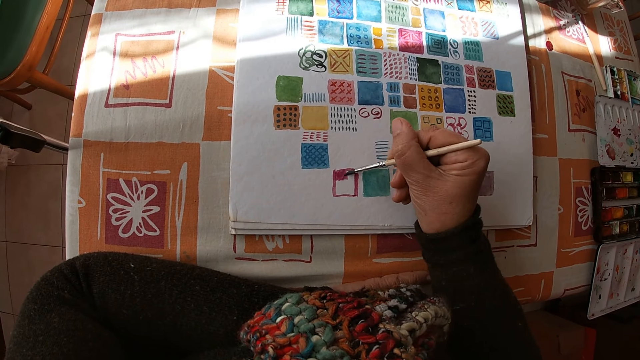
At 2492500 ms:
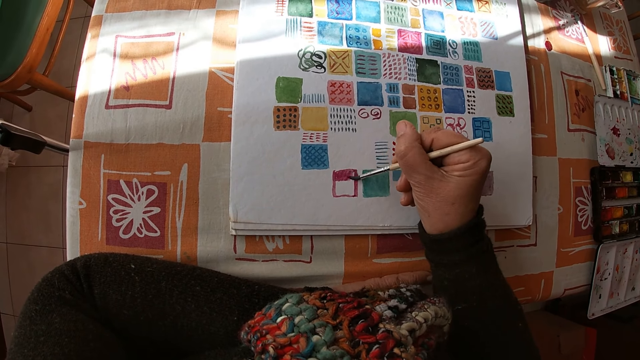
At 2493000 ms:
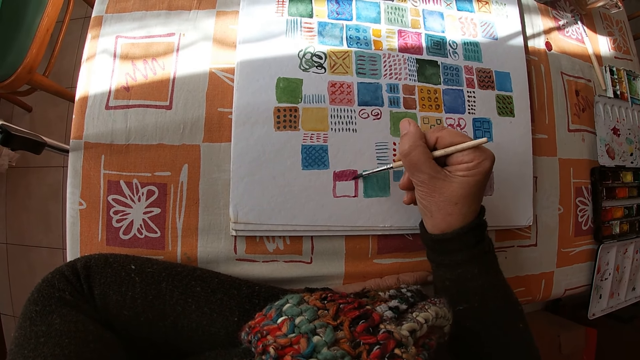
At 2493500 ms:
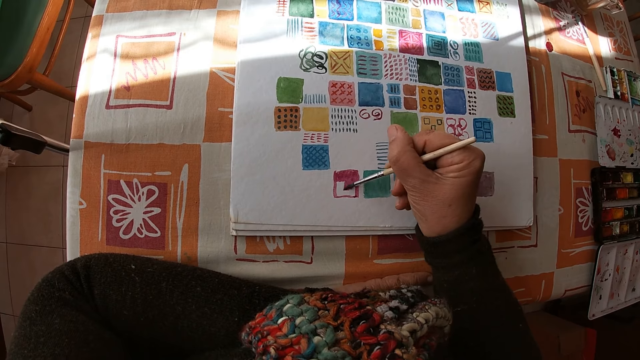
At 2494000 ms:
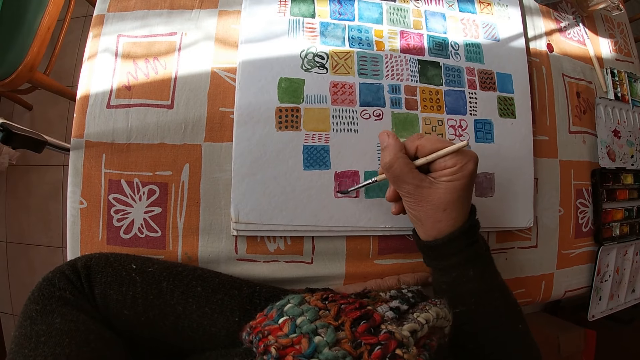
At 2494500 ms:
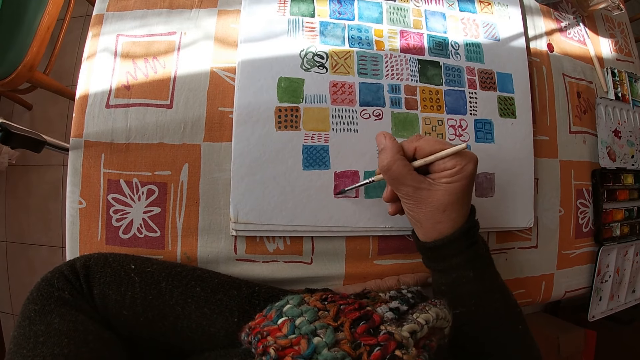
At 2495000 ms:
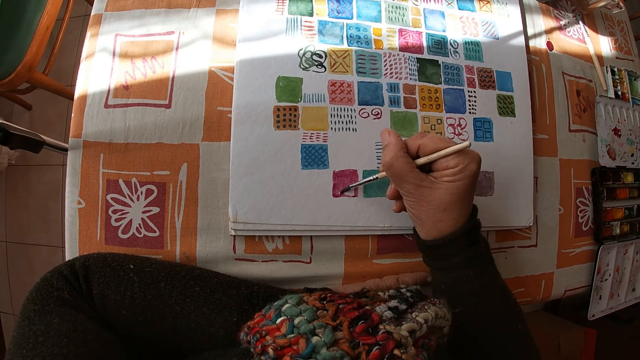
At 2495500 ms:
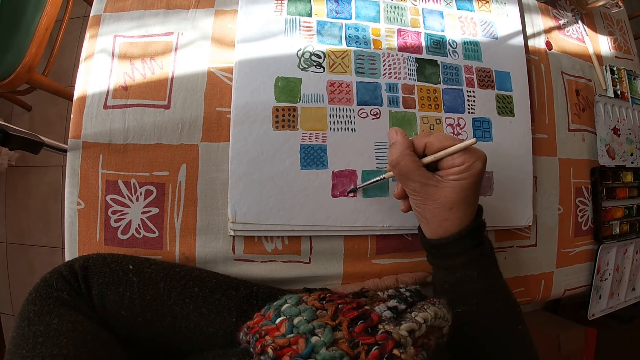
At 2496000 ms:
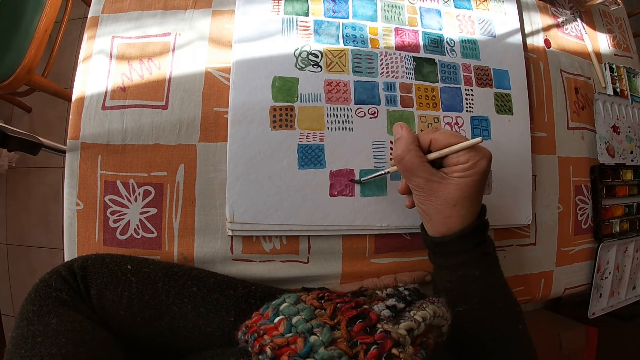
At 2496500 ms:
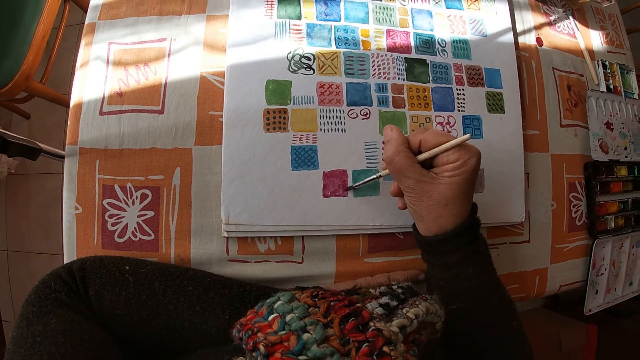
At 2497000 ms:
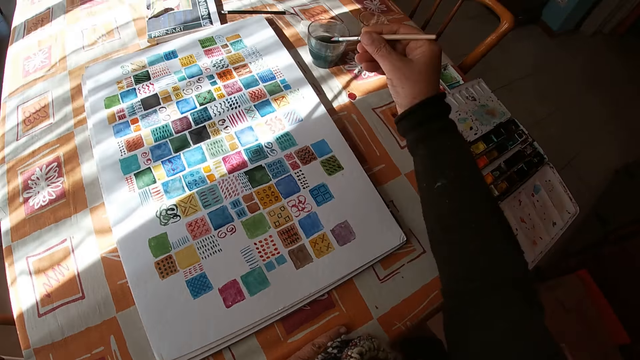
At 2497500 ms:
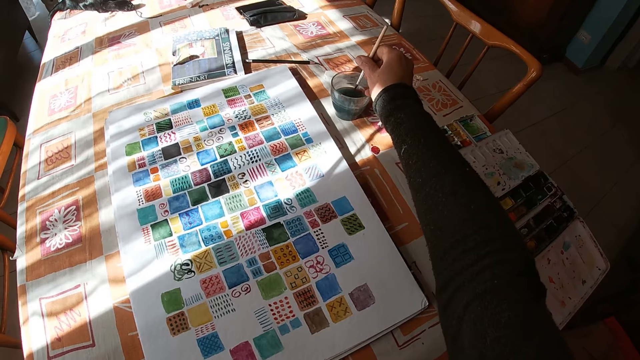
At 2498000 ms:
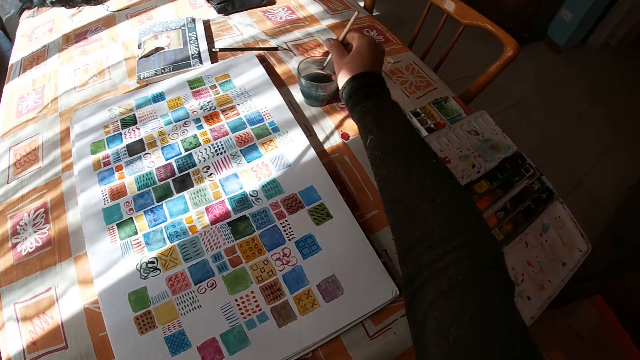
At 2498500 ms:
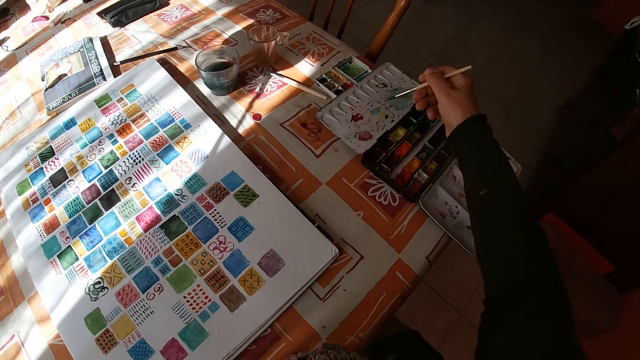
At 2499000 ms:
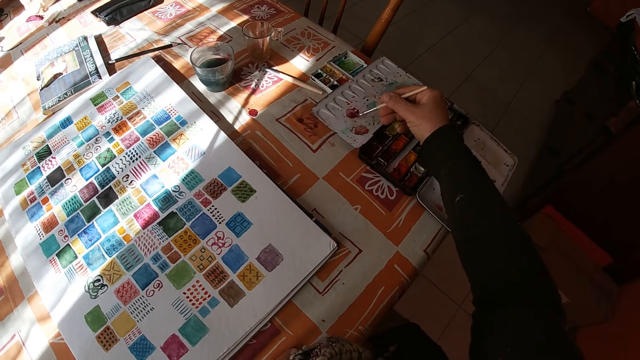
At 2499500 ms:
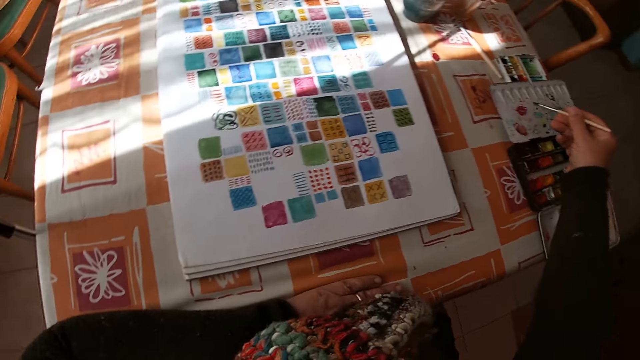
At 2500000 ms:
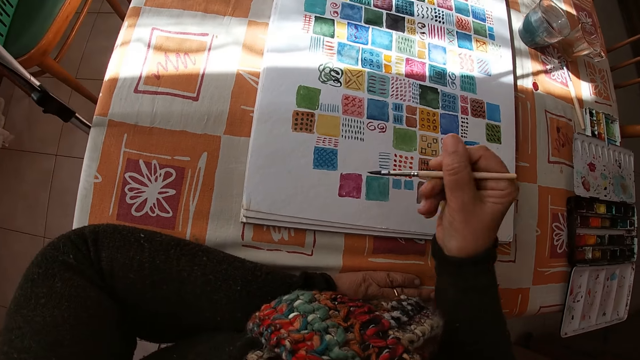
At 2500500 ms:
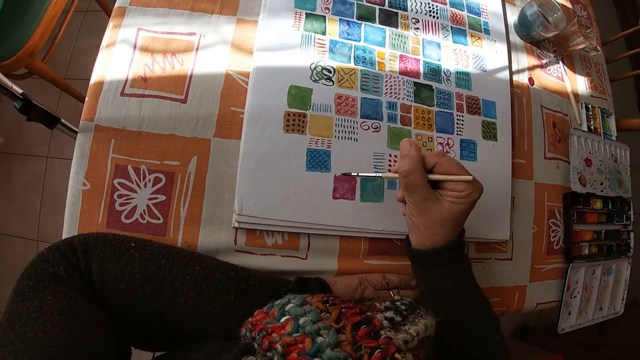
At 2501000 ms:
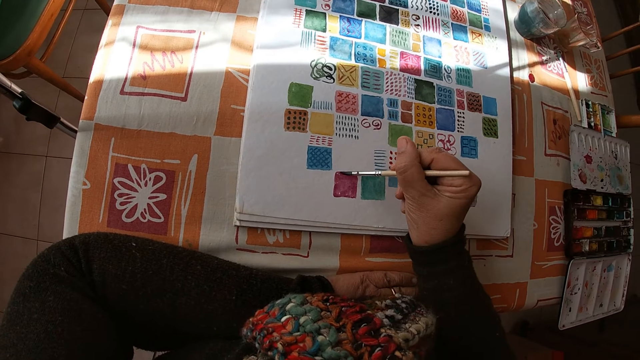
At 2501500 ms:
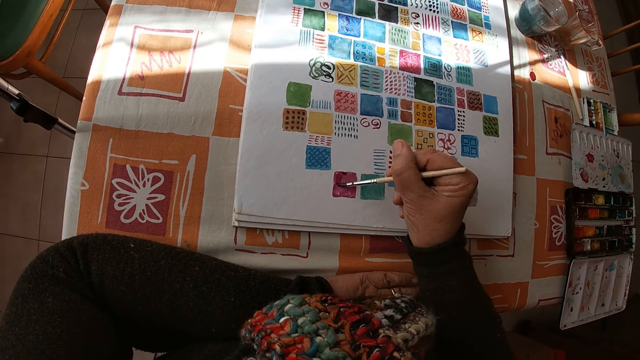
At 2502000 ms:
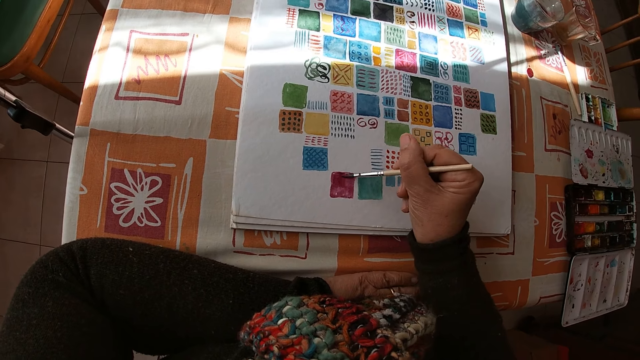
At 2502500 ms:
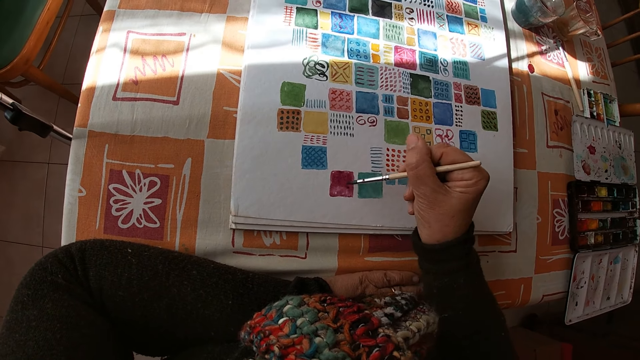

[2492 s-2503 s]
The camera wearer dips the paint brush in her right hand into the bowl of water on the table. She dips the paint brush in her right hand into the color palette on the table. She applies the paint on the paint box. She paints on the canvas pad on the table with the paint brush in her right hand.

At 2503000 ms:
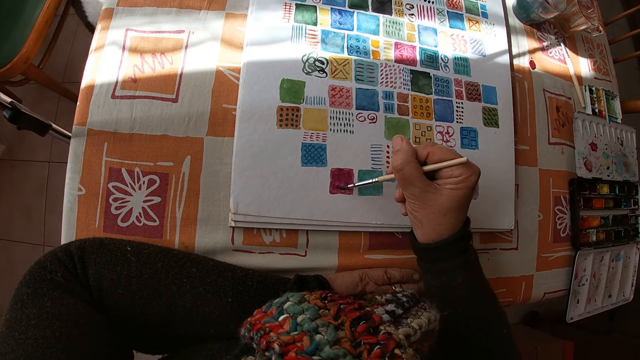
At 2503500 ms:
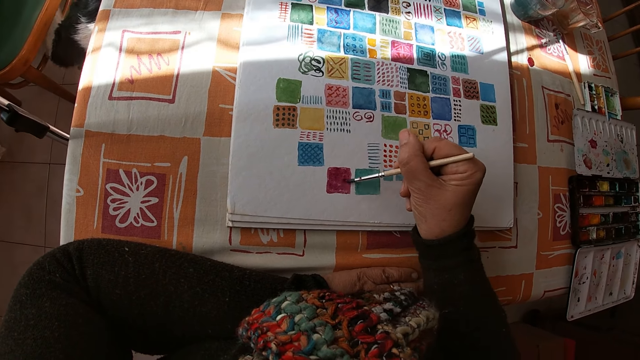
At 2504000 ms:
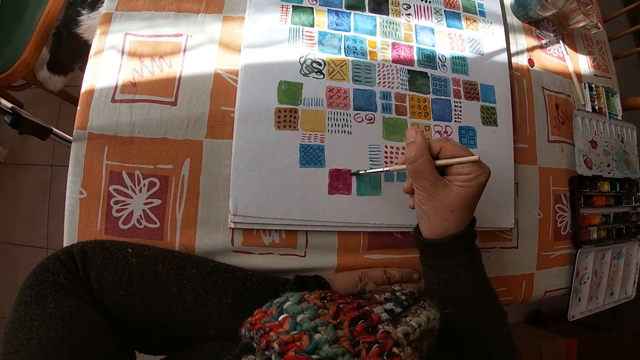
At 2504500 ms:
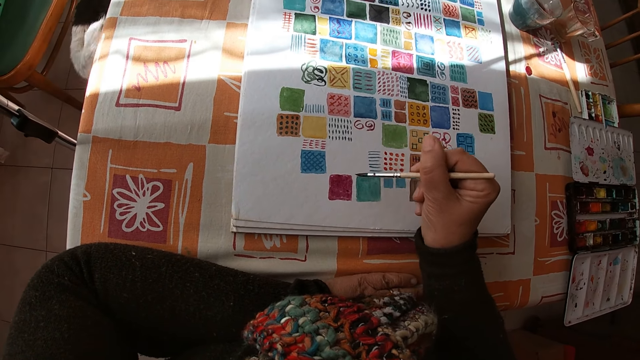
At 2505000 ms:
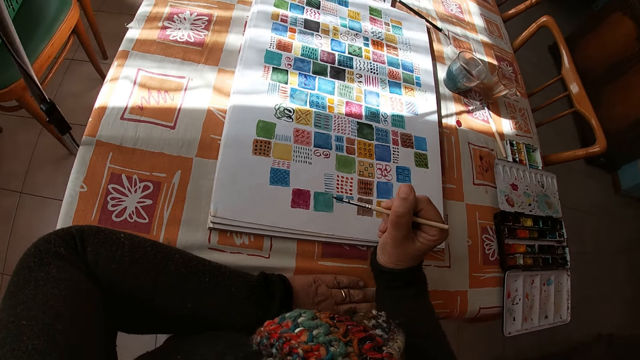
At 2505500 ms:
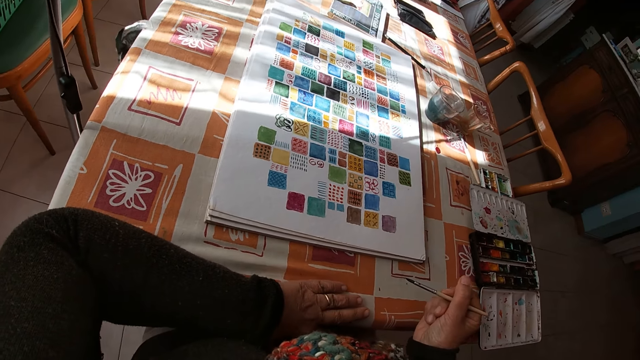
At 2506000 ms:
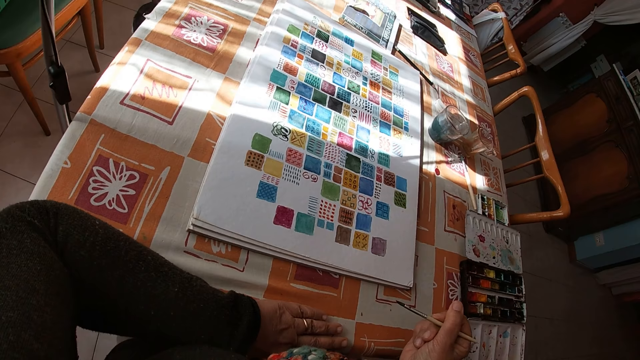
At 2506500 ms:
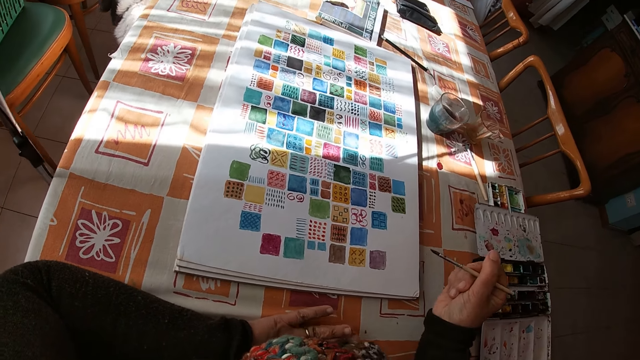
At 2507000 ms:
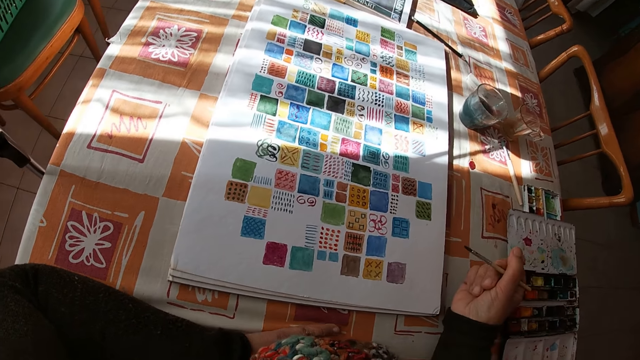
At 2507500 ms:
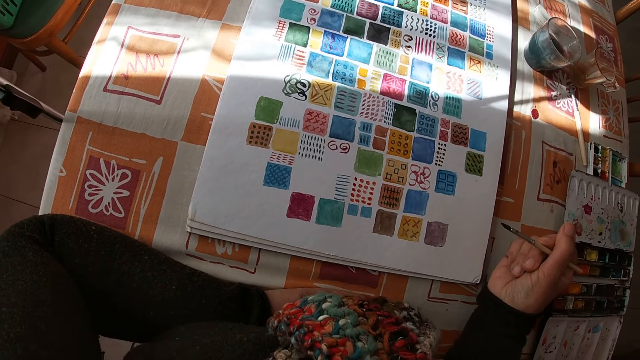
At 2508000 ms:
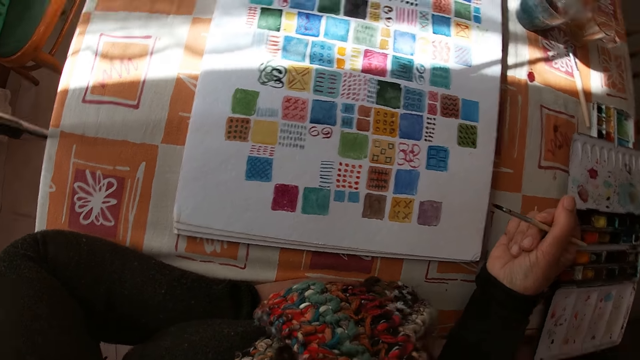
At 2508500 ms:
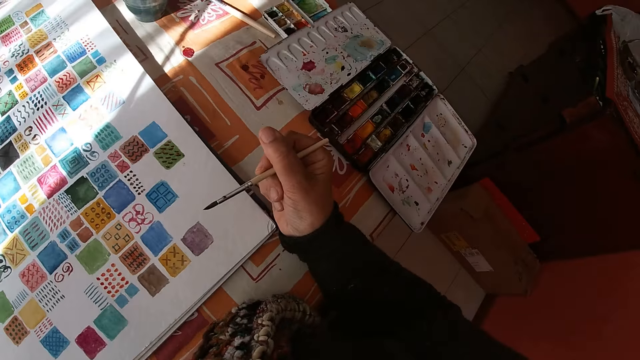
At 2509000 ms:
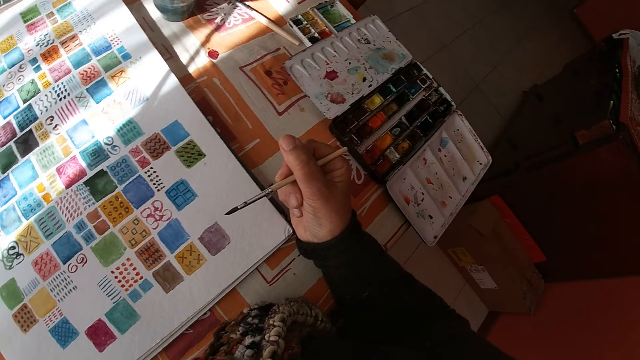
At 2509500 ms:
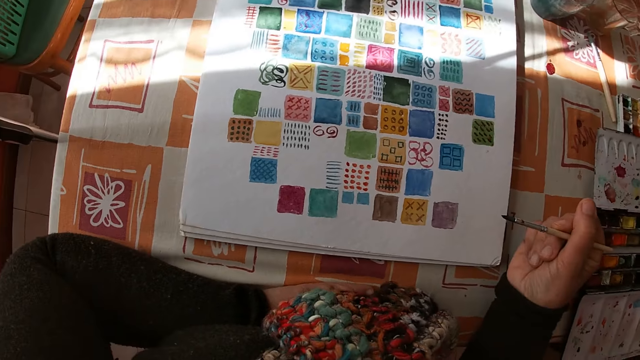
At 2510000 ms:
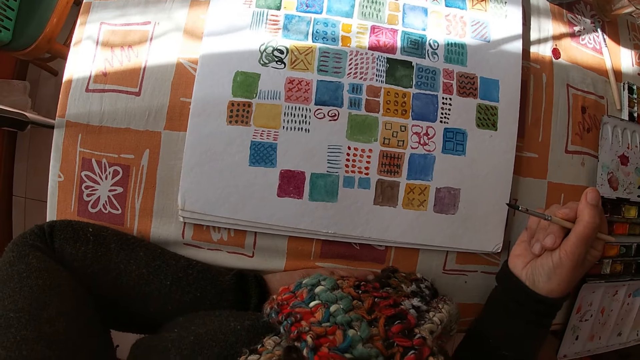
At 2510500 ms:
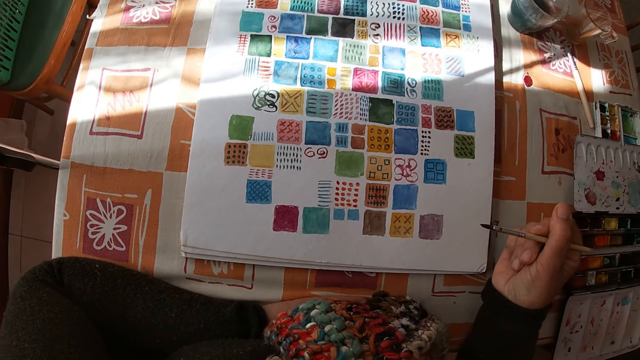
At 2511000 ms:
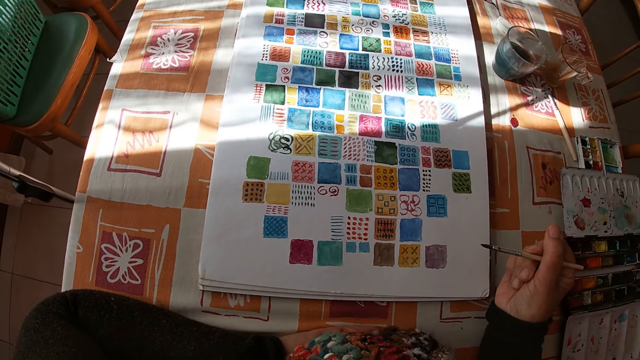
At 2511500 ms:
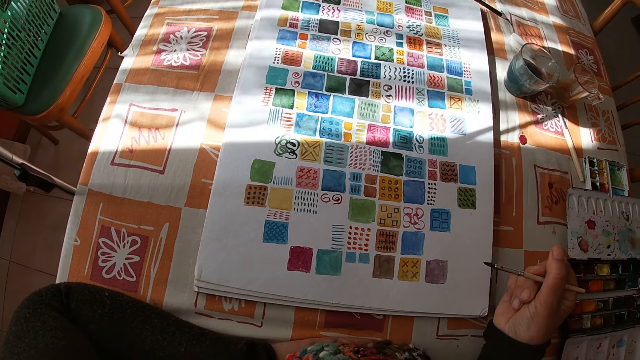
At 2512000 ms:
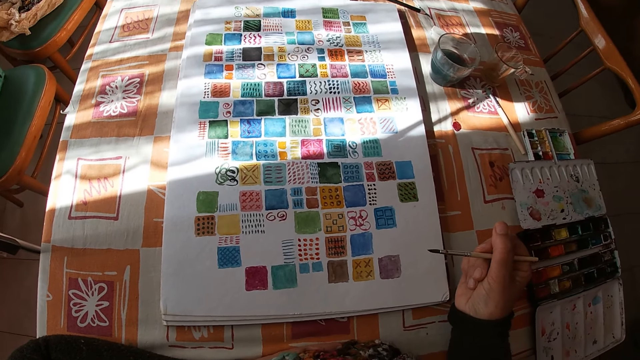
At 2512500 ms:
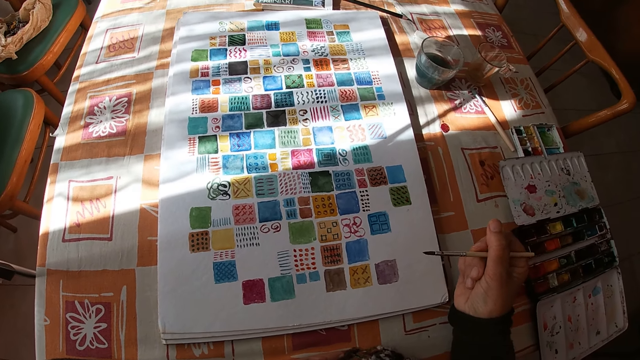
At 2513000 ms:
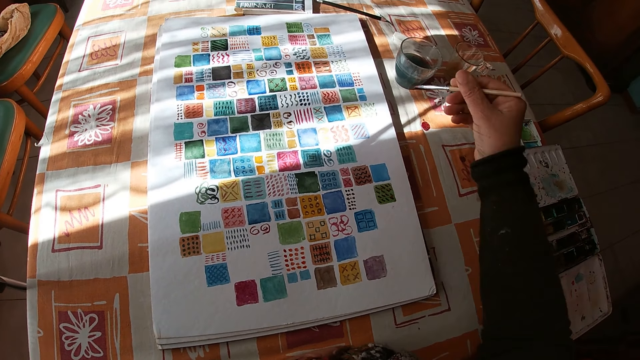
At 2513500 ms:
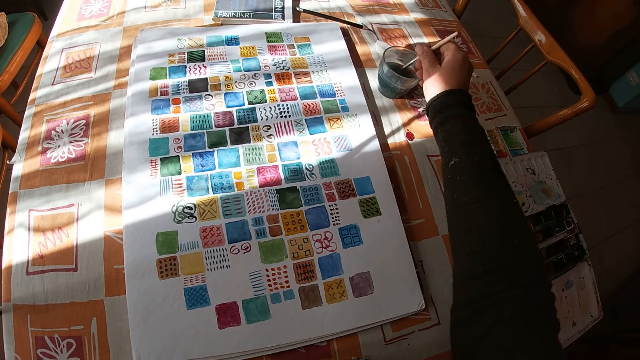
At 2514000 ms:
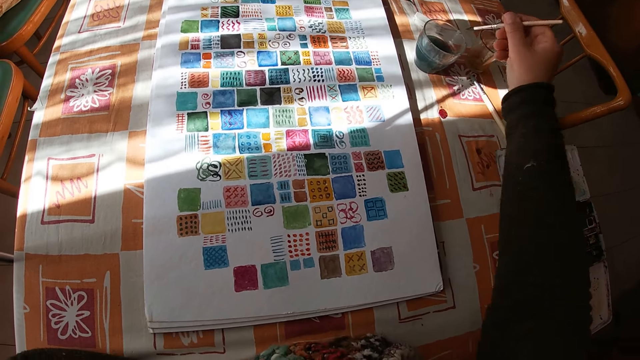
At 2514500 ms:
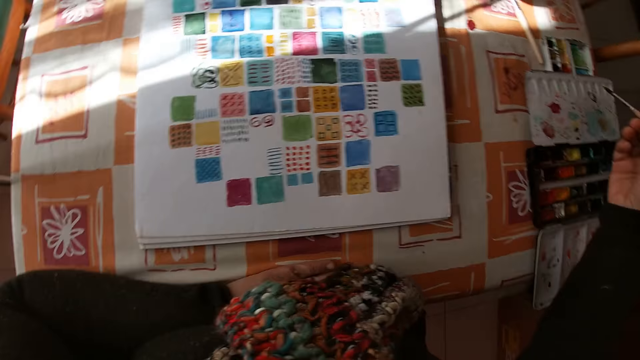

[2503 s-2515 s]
A dog moves from under the table in the room. The camera wearer holds the paintbrush. She looks at the drawing. She looks at the paint box. She looks at the drawing. She dips the paint brush in her right hand into the bowl of water on the table.
